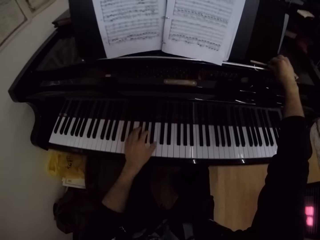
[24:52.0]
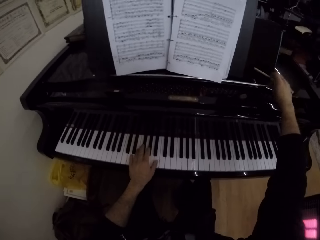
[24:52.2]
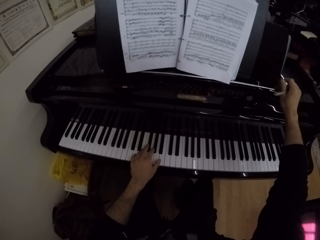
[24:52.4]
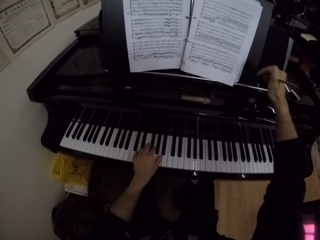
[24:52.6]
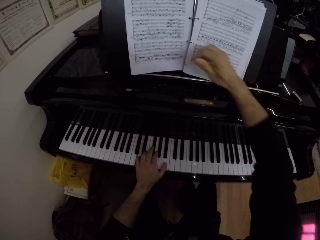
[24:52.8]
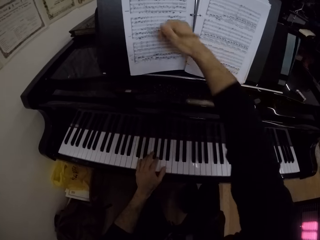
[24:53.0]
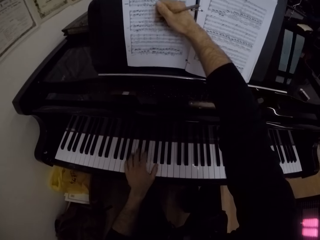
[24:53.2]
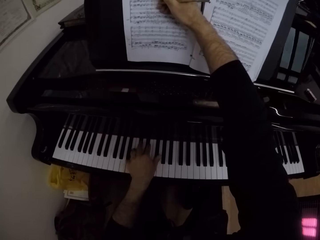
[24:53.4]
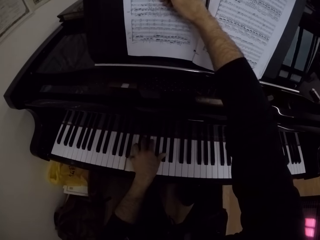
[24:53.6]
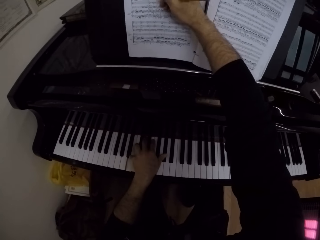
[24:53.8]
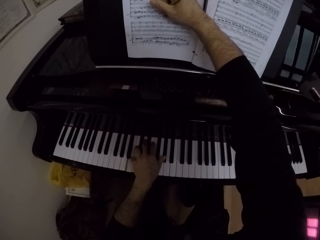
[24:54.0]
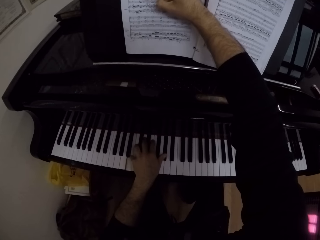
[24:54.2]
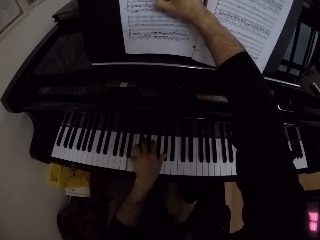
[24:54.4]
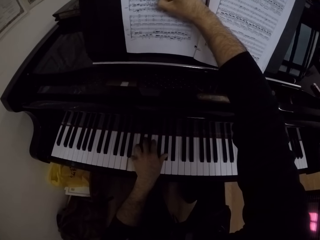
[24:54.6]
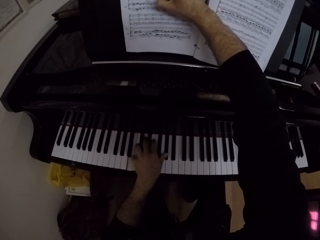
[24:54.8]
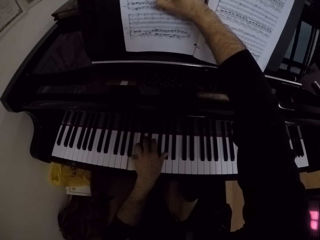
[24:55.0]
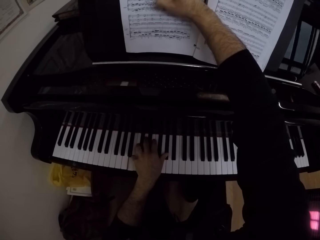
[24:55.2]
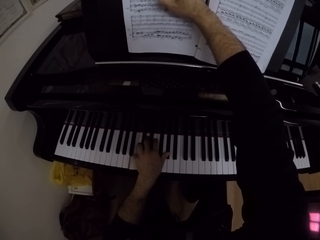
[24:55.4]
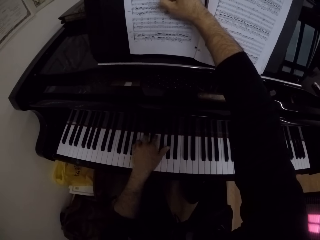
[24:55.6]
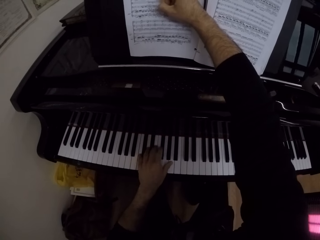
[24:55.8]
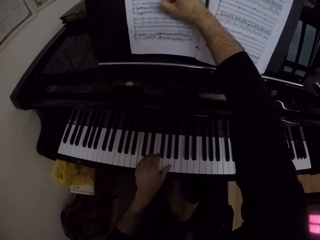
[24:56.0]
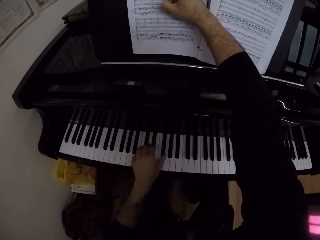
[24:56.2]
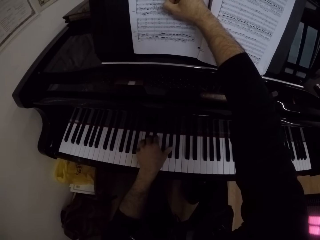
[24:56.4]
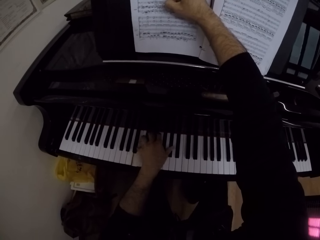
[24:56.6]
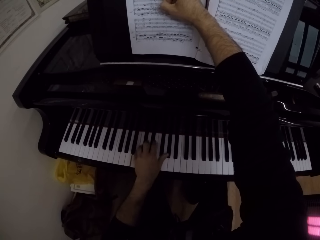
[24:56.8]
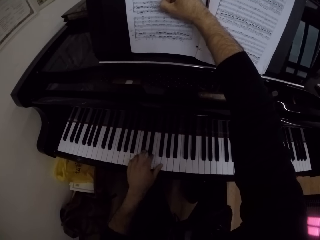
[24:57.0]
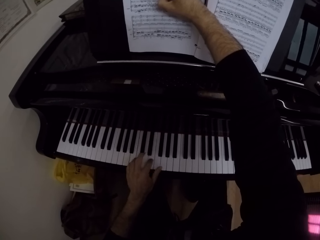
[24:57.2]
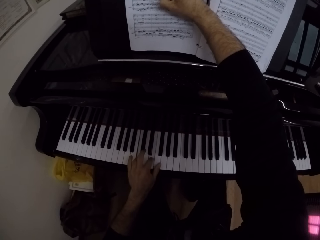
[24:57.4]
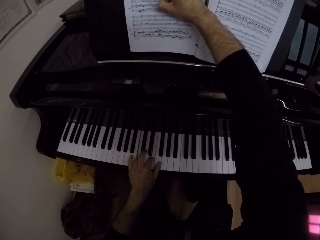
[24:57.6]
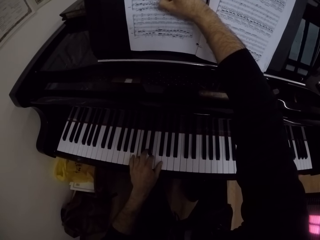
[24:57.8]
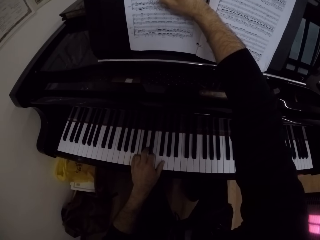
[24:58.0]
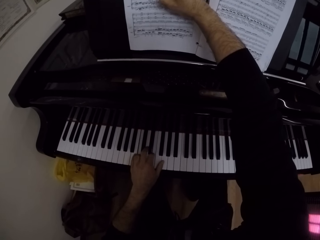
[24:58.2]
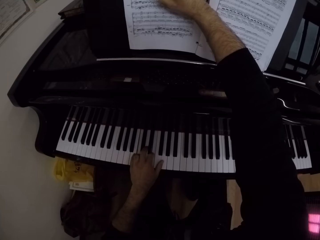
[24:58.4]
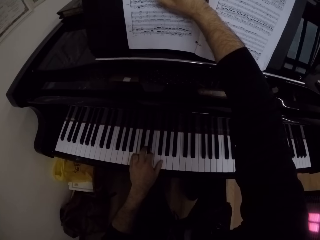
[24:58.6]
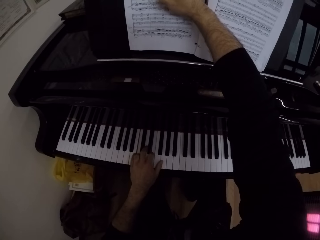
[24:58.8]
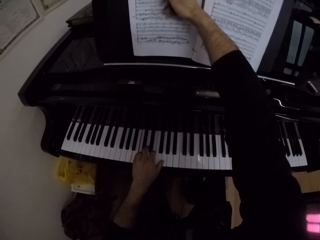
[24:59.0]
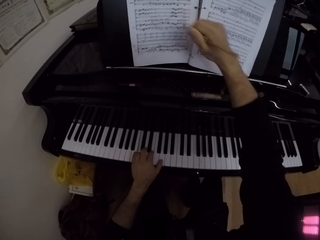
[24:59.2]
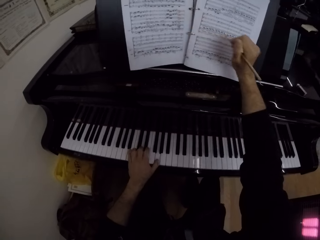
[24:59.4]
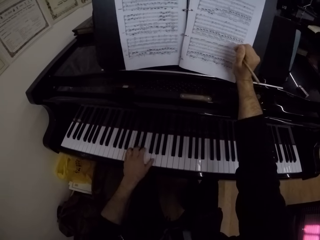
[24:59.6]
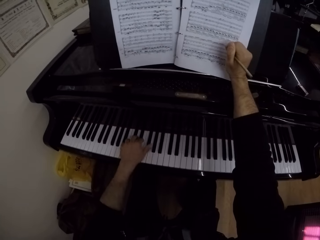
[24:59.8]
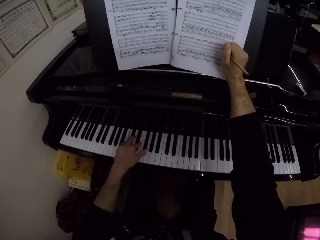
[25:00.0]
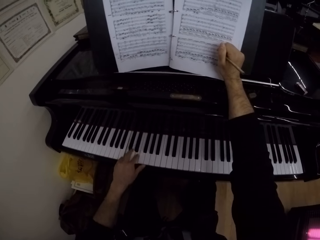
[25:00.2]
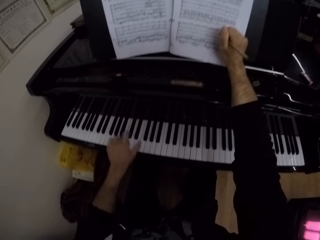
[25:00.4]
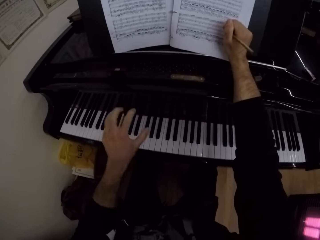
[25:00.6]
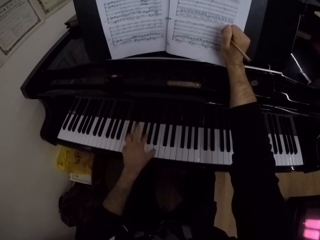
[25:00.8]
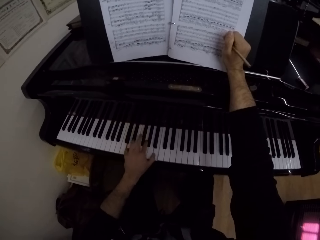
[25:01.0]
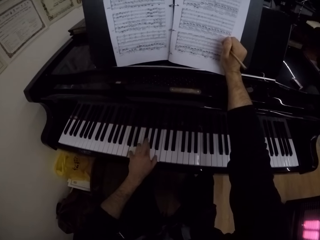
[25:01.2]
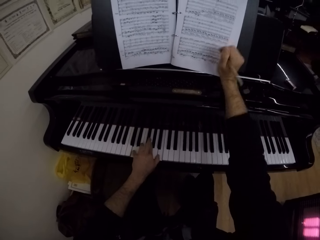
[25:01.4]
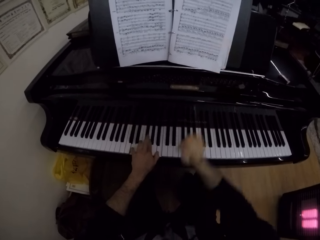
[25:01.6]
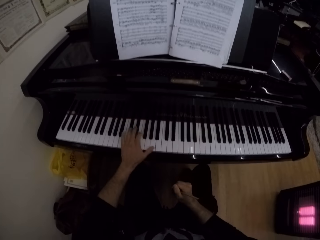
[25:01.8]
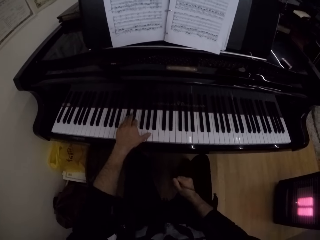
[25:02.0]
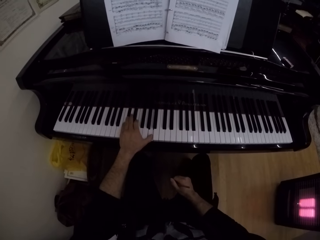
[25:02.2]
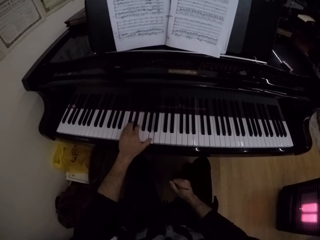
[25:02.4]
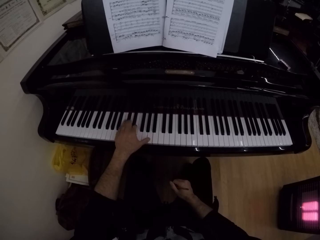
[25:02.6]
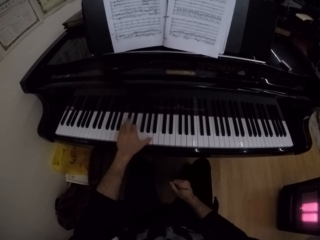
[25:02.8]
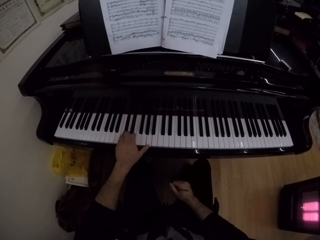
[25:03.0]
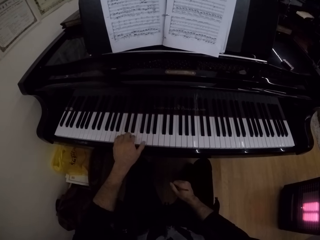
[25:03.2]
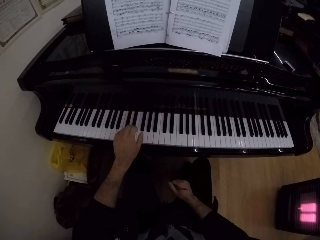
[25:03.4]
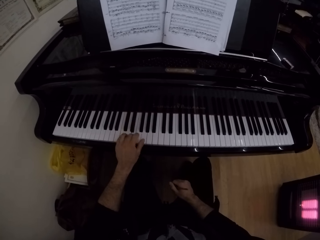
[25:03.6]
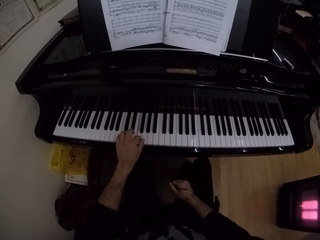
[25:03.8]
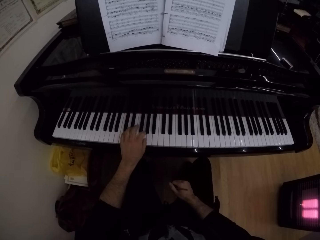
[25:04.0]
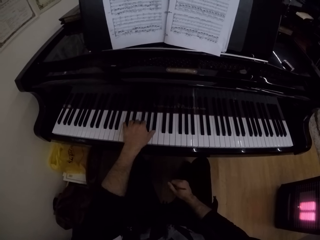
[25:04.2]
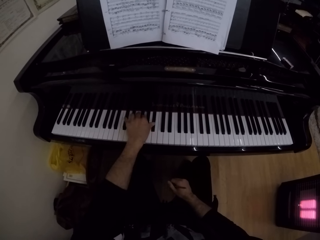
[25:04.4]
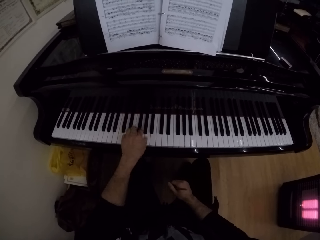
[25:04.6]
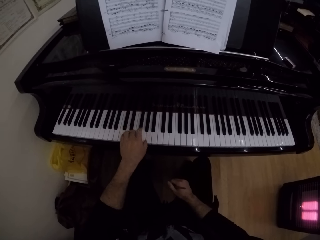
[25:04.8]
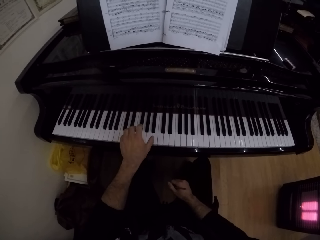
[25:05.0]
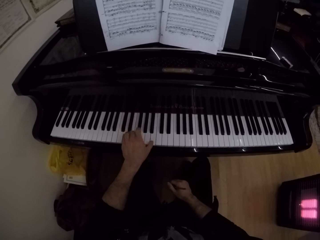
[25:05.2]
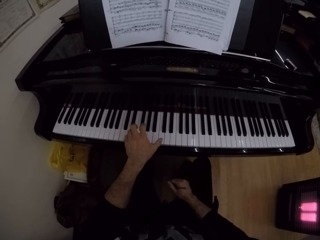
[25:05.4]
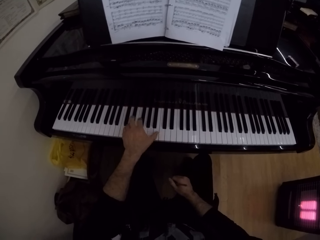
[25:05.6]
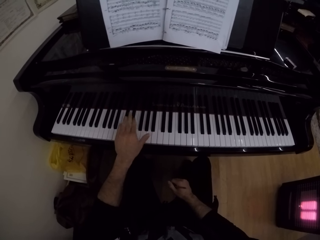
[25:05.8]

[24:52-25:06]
The camera wearer drops the eraser on the piano with his right hand. He picks up the pen from the piano with his right hand. He plays the piano with his left hand. He writes on the book on the piano with the pen in his right hand. He moves the hand aside. He moves the hand to the thigh.

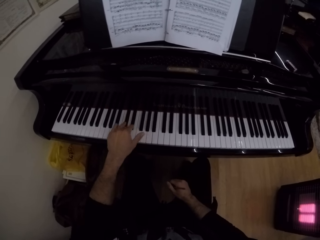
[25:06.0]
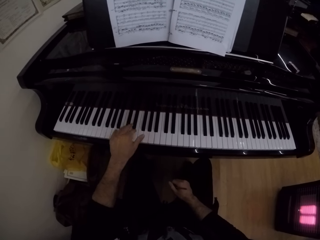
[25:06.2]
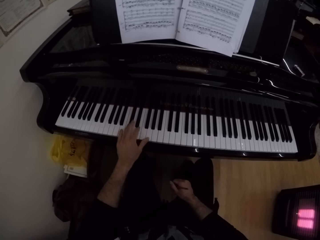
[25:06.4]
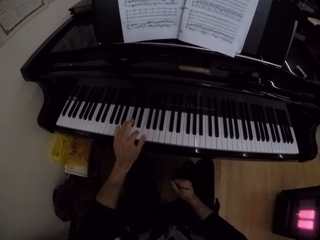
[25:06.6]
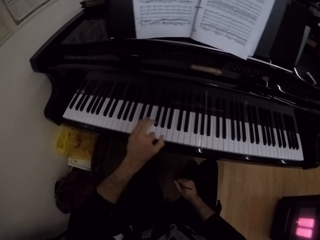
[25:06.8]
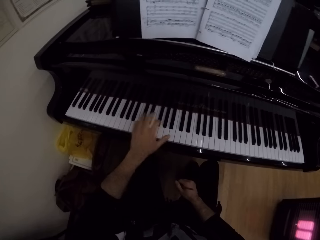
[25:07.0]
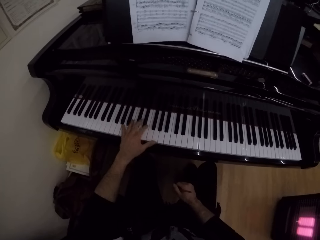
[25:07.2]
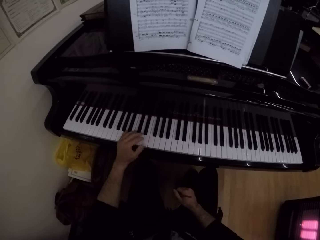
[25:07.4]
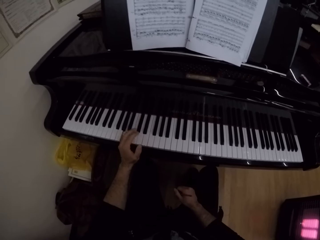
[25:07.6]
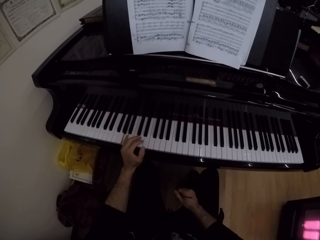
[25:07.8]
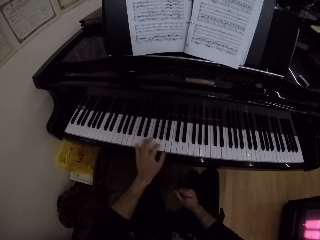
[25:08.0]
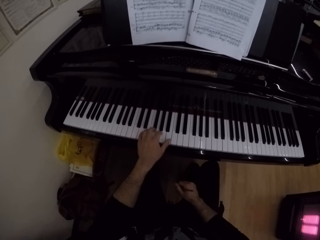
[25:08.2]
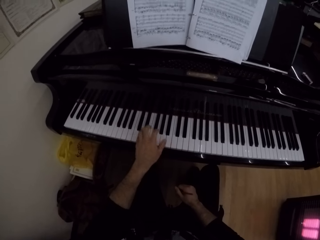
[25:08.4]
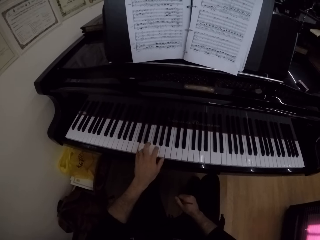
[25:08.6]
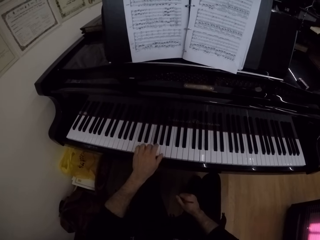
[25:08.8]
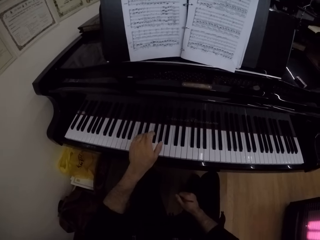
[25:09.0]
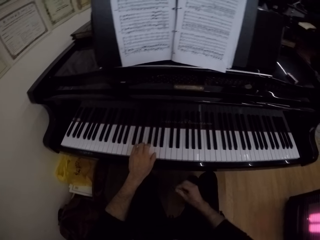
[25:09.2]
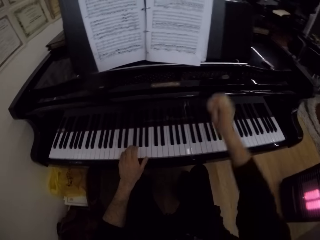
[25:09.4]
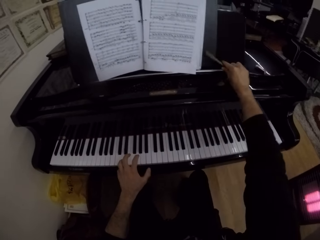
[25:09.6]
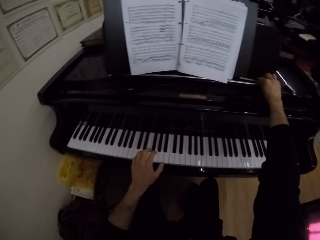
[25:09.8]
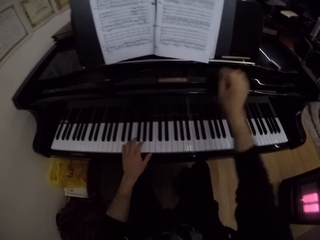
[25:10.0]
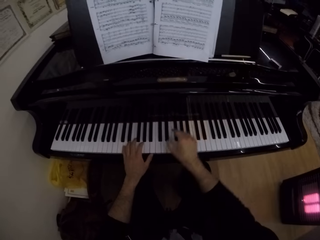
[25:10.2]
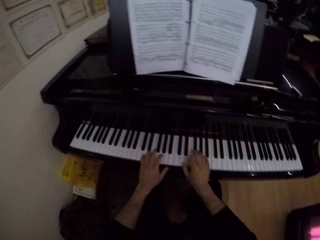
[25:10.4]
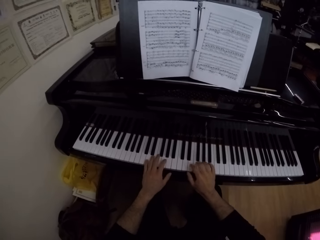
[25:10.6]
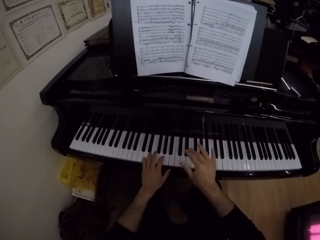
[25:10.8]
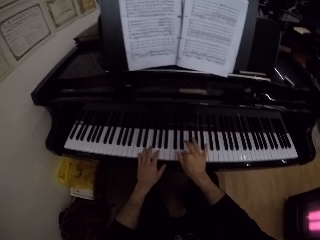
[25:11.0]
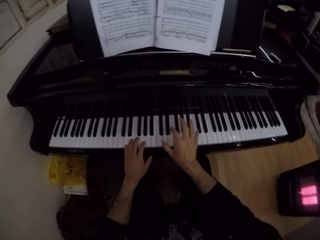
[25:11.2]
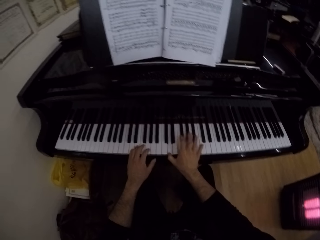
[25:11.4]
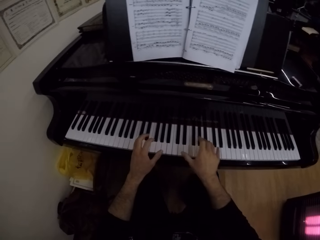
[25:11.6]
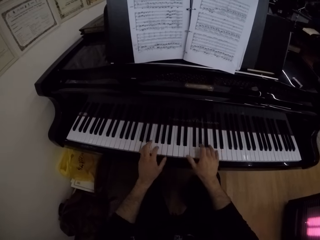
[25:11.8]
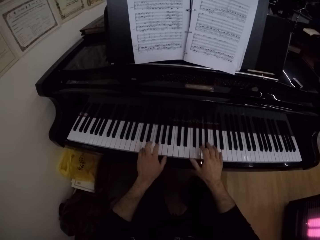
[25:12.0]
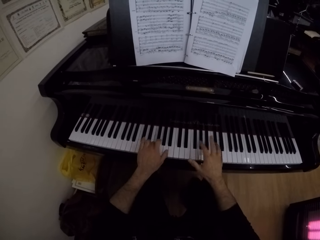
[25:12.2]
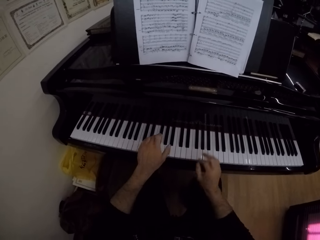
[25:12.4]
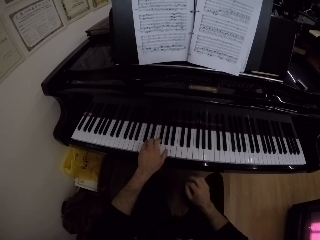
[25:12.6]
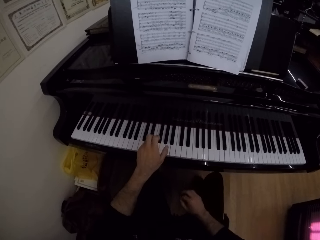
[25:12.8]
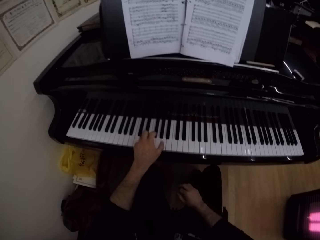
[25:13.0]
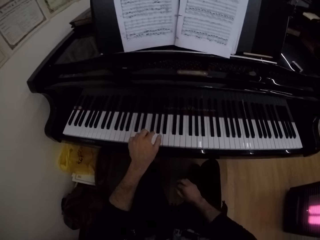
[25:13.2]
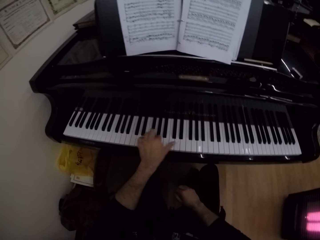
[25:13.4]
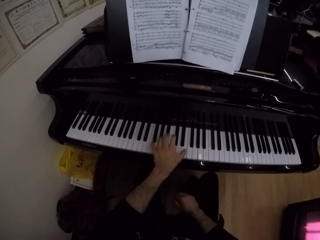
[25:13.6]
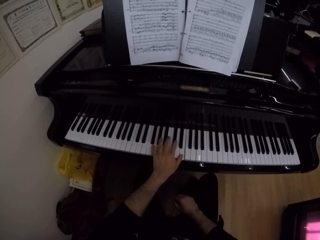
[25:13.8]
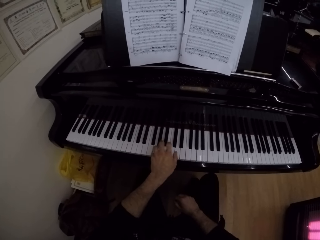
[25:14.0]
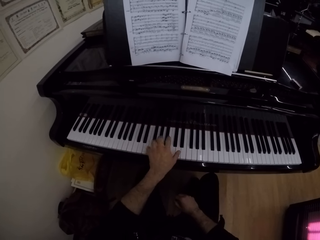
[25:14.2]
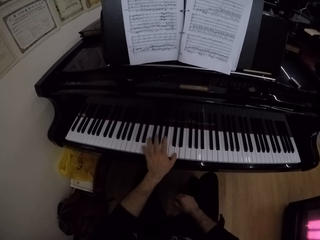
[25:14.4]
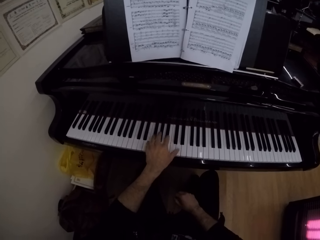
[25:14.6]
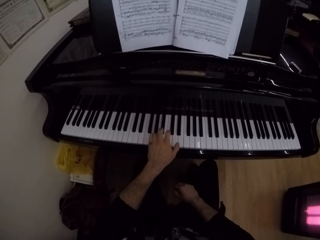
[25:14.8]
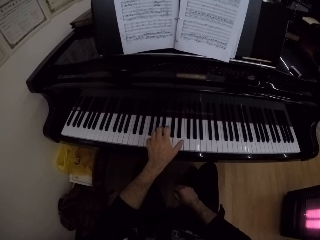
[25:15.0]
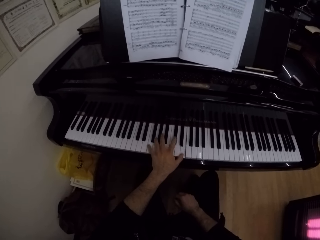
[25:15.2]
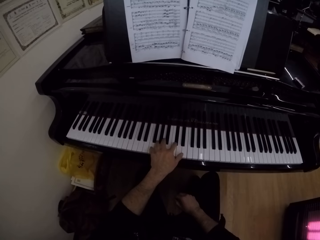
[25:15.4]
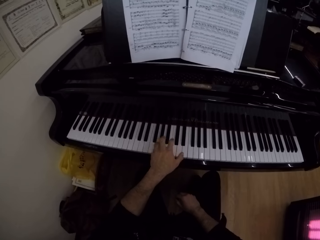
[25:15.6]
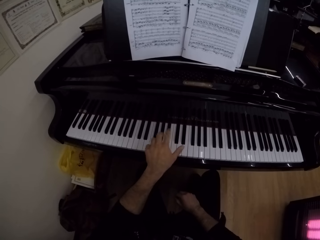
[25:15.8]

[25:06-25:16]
The camera wearer drops the pen on the piano with his right hand. He plays the piano with both hands.
